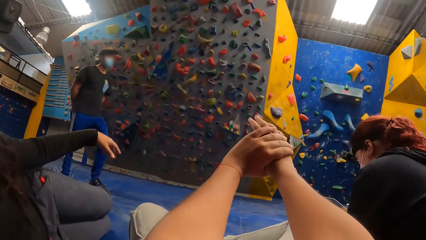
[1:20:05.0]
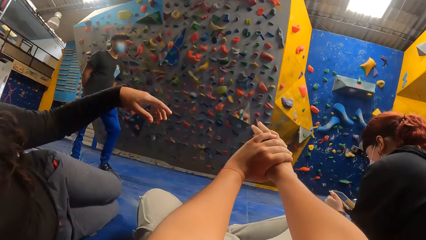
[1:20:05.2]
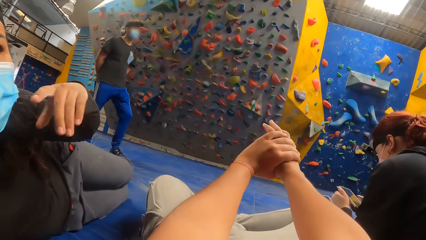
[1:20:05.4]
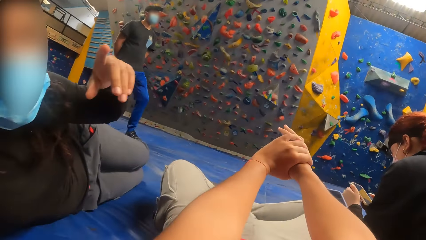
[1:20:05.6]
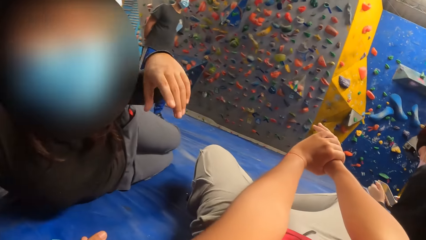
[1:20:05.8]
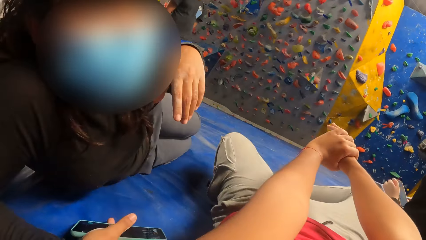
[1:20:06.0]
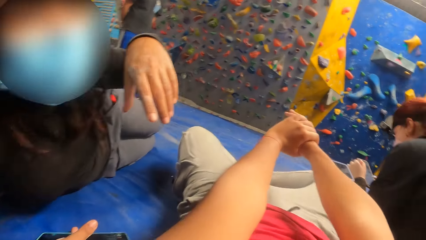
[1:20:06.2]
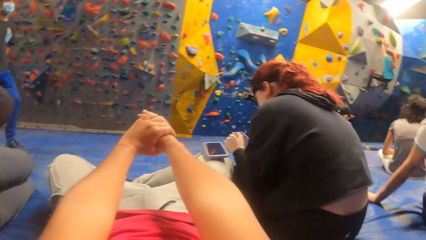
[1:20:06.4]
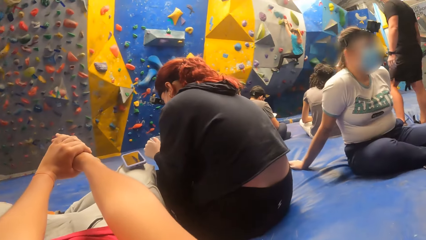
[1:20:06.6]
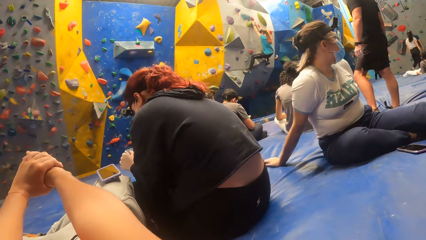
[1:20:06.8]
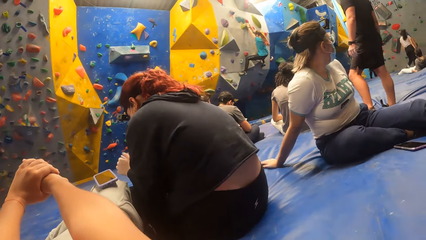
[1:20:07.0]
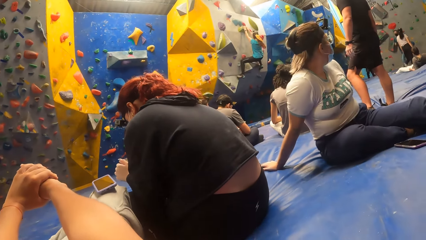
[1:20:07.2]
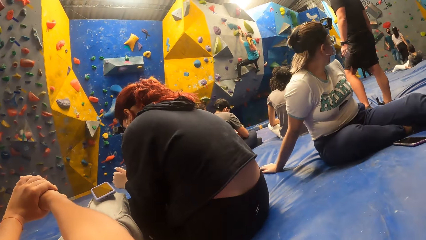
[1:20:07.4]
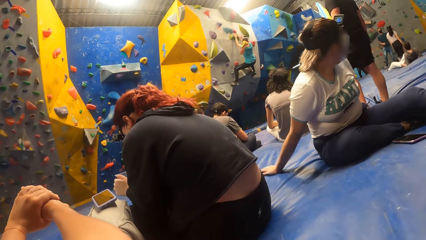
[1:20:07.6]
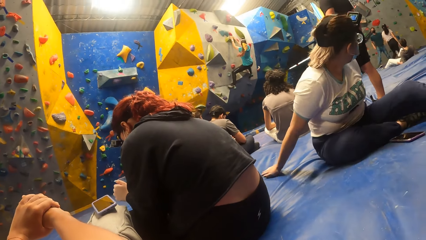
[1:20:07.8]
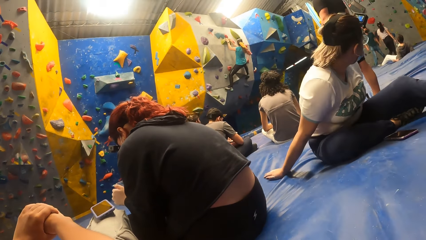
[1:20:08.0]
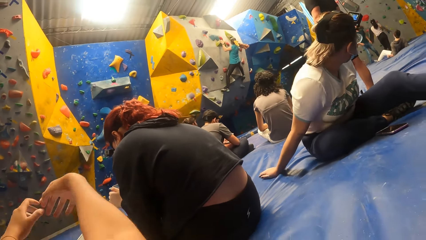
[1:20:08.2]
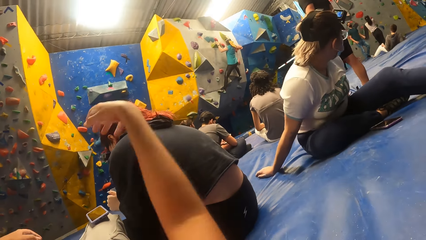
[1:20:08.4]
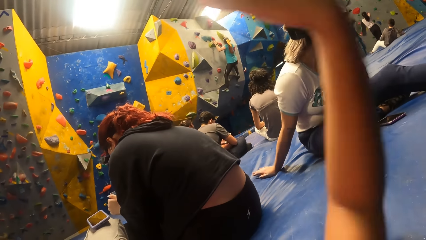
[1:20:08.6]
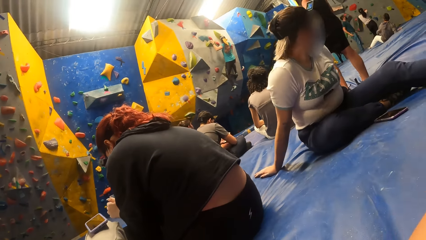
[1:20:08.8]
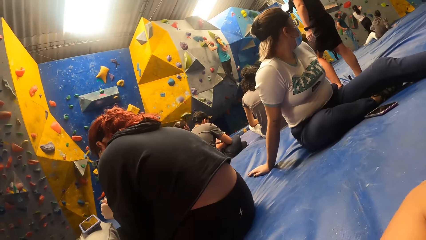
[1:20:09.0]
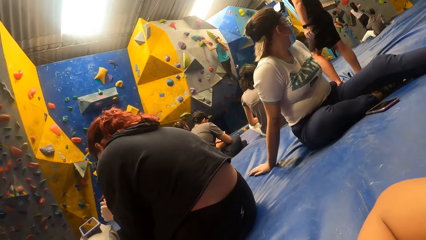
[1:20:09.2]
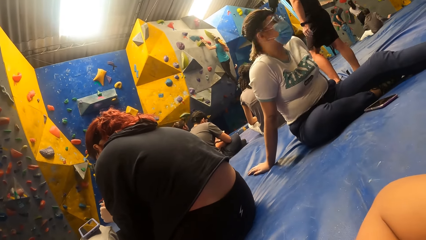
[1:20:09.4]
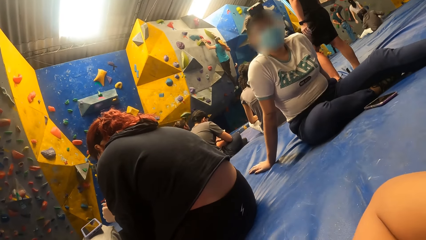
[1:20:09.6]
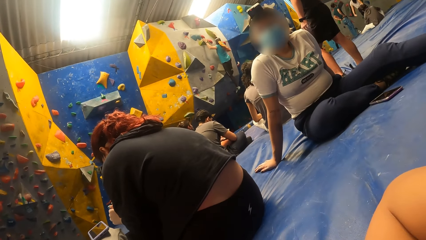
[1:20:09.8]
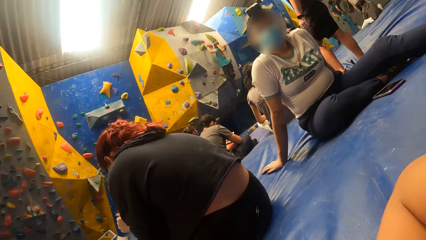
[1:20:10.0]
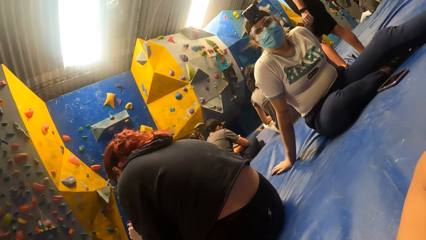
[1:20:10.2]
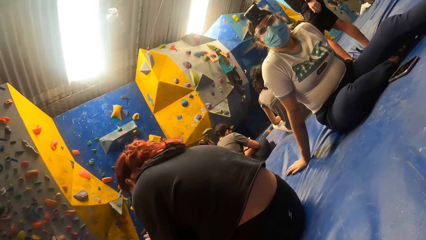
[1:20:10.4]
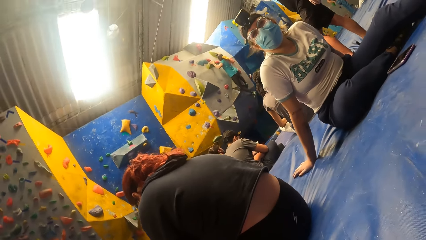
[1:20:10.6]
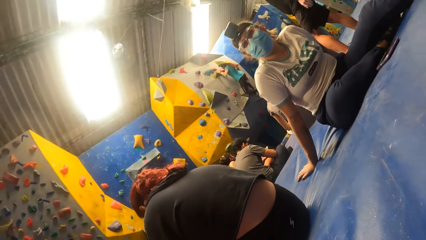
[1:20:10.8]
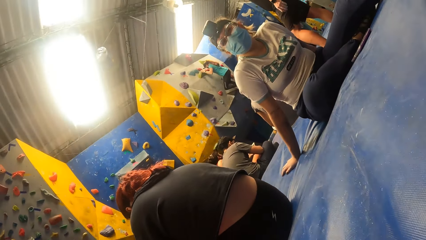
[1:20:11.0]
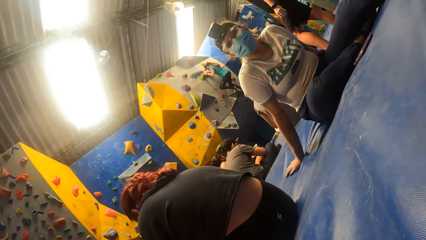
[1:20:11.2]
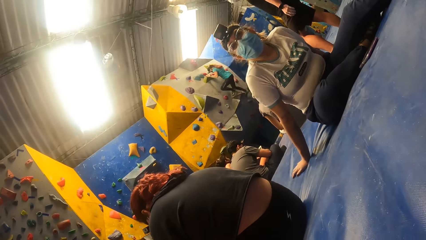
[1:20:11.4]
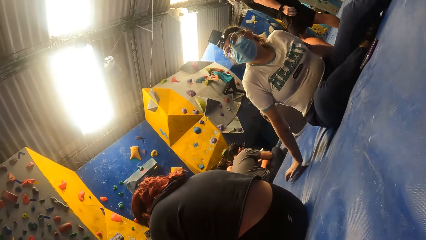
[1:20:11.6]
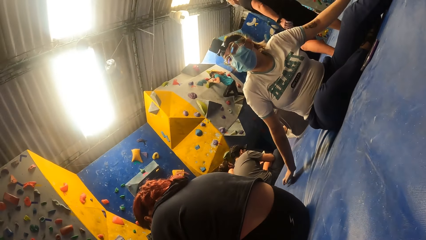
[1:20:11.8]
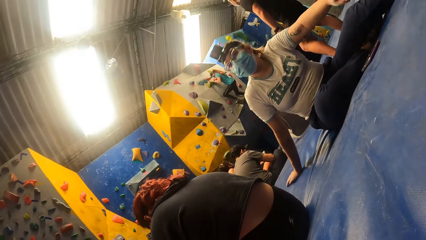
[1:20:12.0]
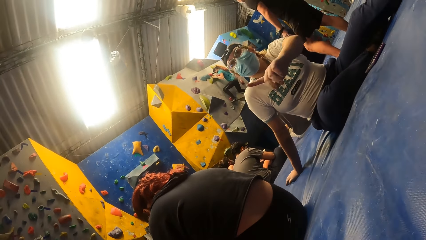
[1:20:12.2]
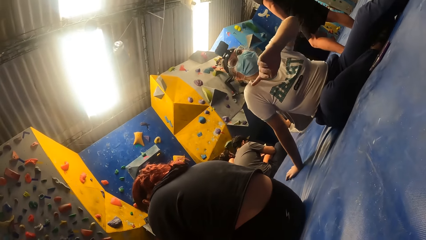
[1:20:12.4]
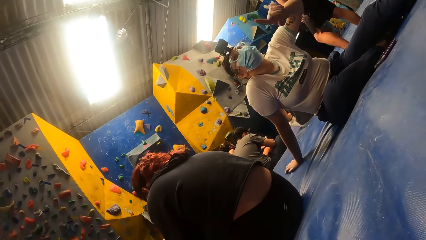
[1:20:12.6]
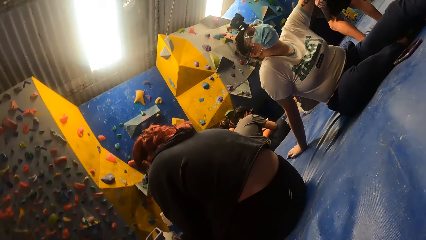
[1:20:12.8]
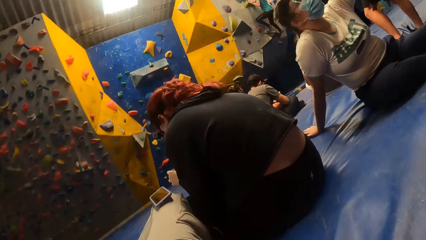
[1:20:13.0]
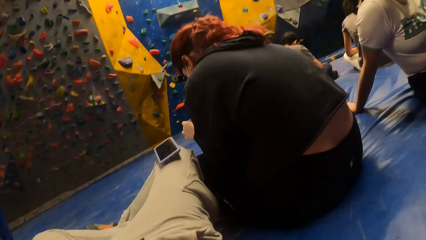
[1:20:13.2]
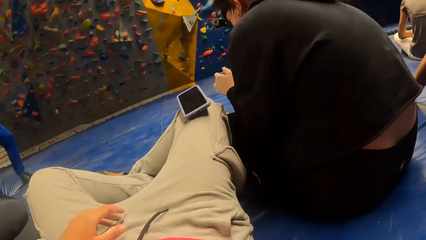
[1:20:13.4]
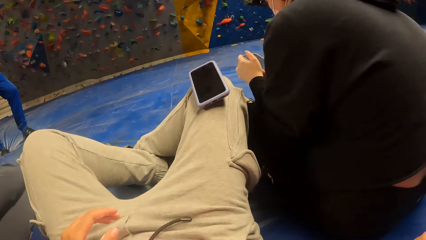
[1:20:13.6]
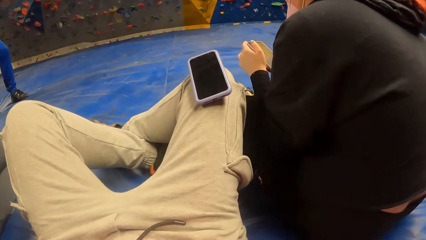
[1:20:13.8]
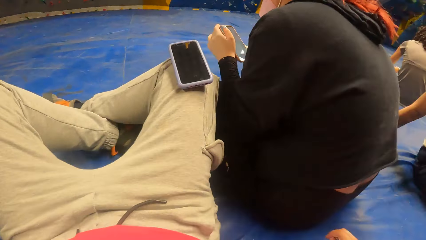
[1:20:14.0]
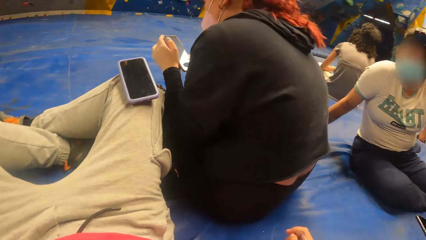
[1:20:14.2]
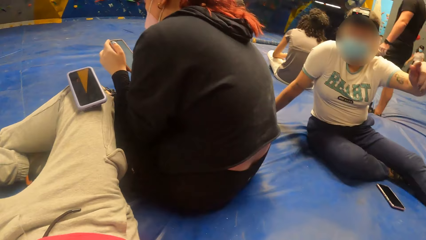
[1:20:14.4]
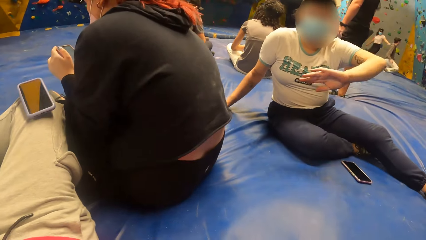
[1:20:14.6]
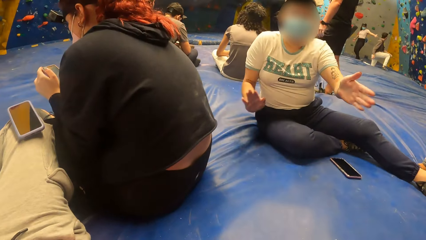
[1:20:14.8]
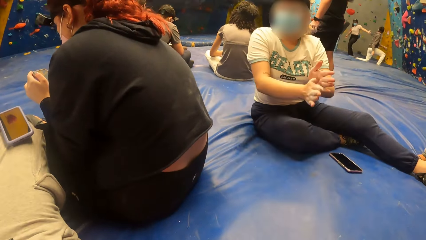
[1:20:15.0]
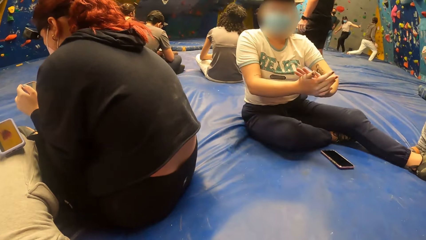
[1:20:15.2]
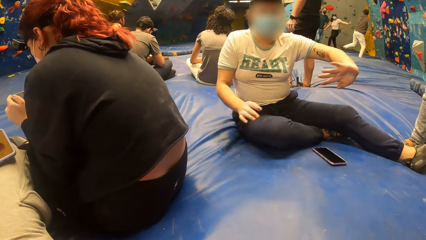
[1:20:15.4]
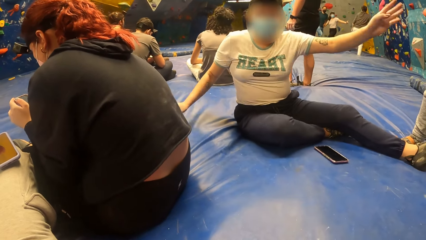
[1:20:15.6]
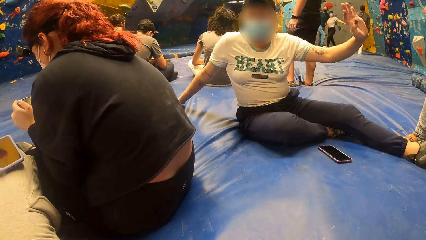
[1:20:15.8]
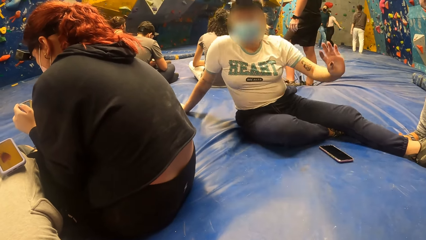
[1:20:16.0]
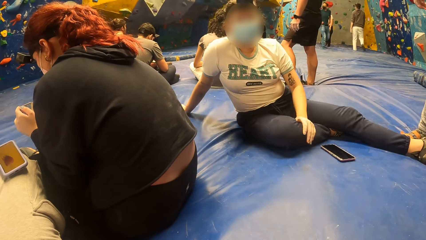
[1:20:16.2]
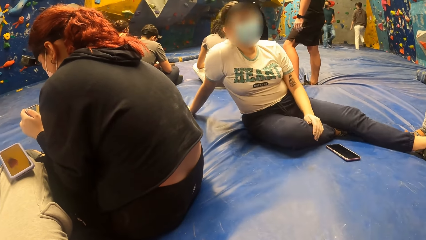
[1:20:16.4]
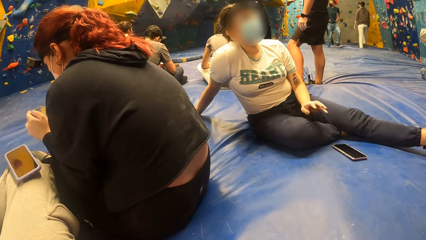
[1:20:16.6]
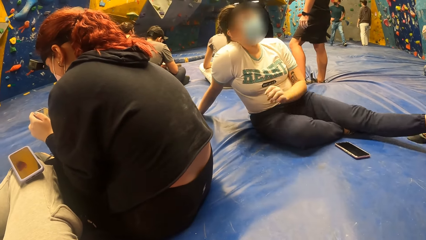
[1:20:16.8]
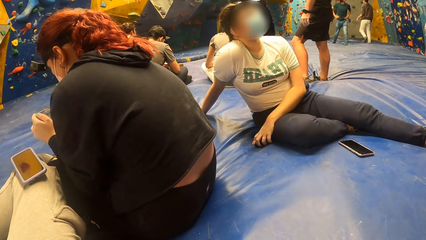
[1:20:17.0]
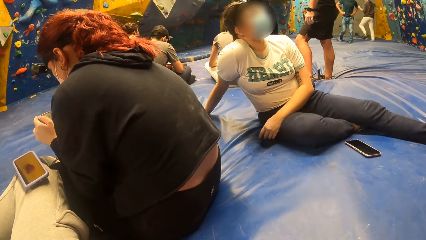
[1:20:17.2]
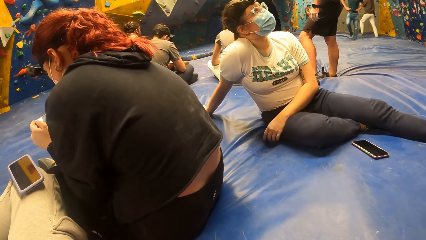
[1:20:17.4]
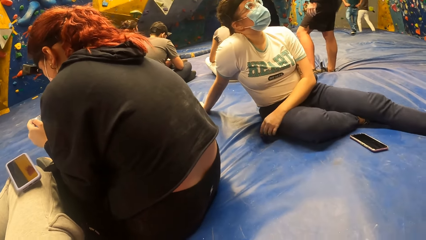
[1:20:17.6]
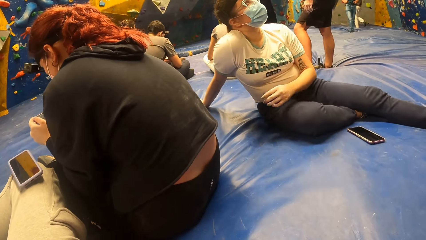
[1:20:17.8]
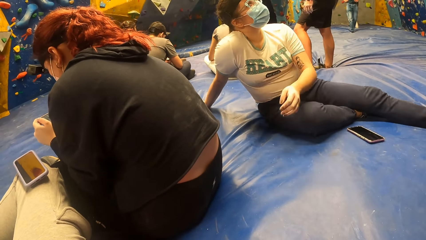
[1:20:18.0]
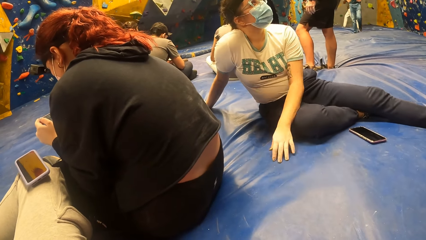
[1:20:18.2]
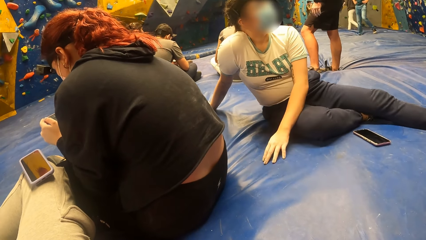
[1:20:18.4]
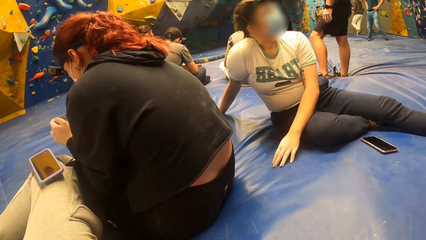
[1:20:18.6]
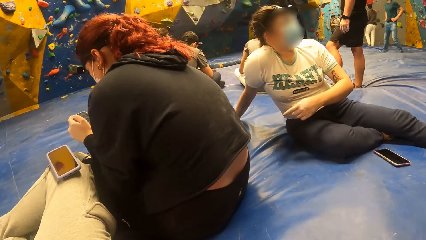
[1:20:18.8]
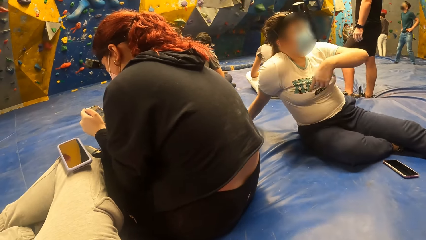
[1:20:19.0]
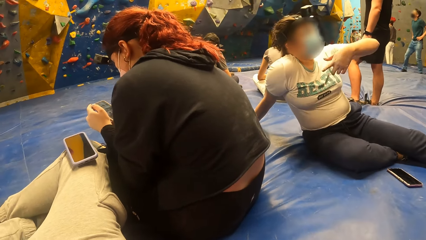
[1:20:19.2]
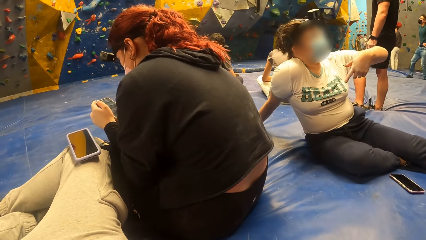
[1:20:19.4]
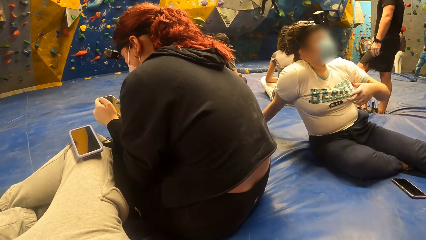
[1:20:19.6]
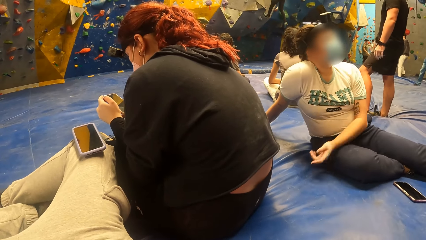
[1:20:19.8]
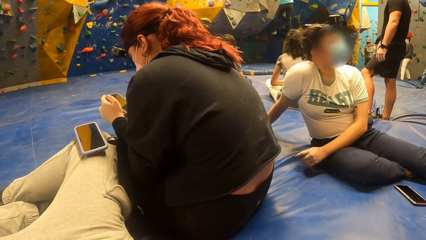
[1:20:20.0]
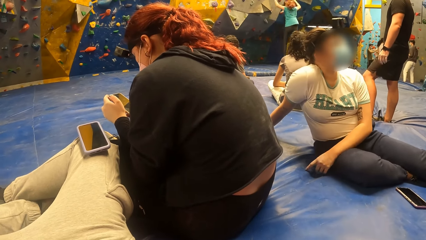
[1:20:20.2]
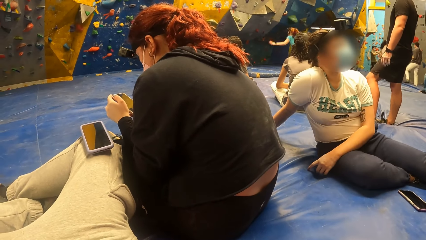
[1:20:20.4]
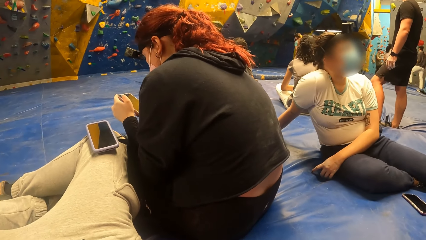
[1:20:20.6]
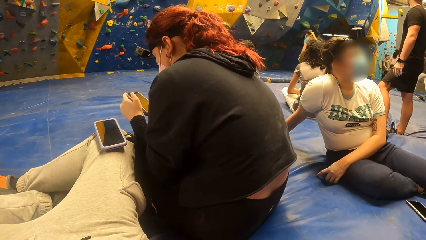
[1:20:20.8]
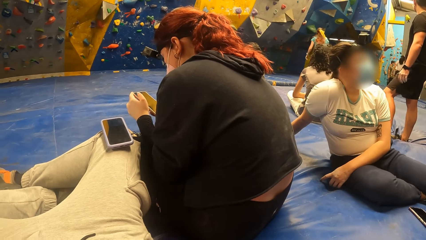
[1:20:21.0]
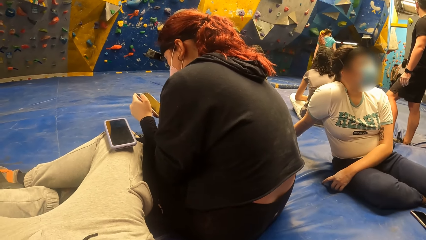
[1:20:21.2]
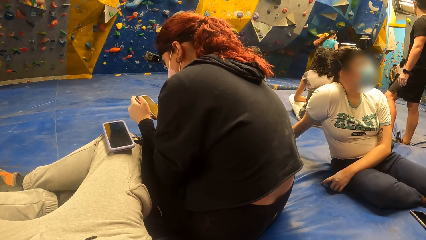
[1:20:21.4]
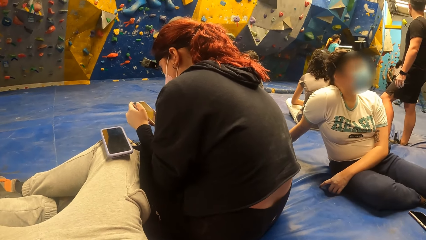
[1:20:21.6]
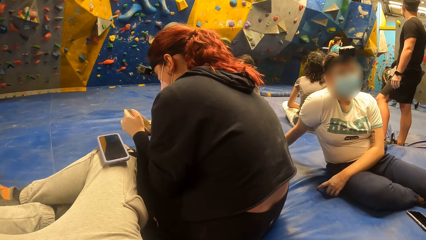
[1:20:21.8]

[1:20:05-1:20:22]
The camera wearer dialogues with a person. They look around. Another person looks around. The other person dialogues with the camera wearer.
